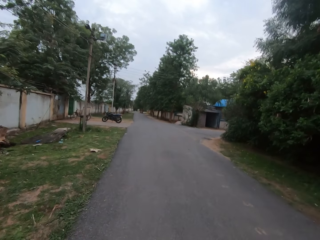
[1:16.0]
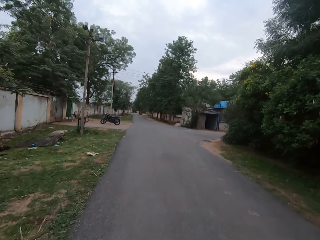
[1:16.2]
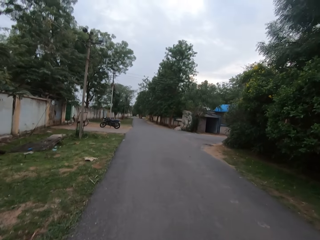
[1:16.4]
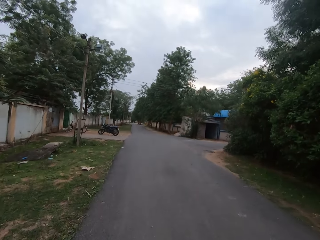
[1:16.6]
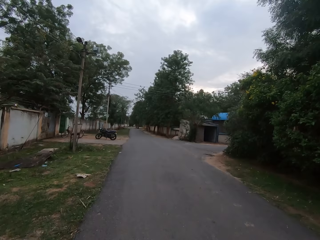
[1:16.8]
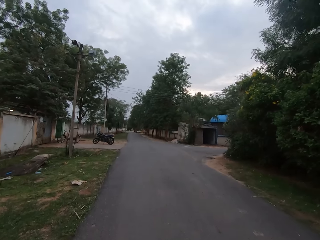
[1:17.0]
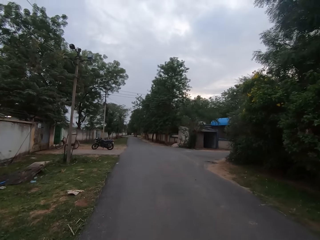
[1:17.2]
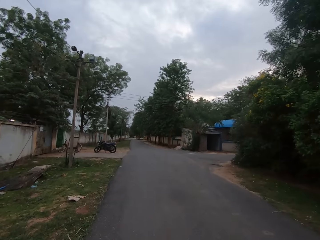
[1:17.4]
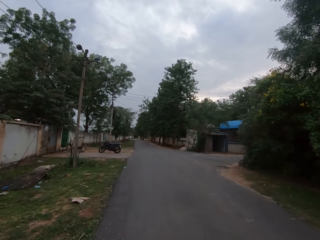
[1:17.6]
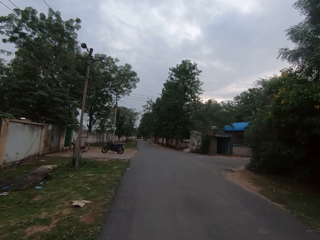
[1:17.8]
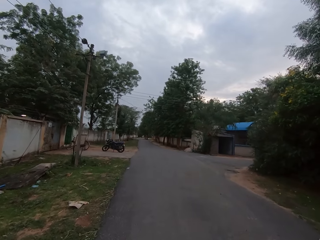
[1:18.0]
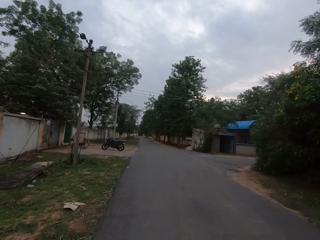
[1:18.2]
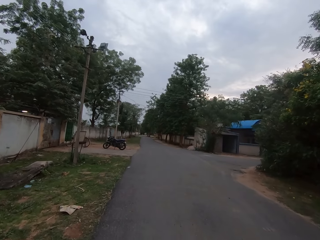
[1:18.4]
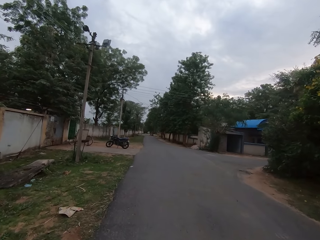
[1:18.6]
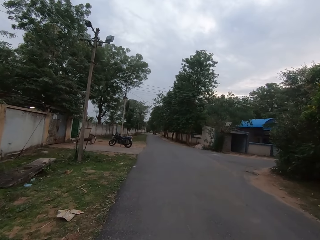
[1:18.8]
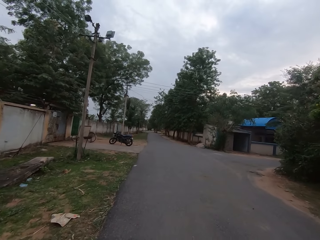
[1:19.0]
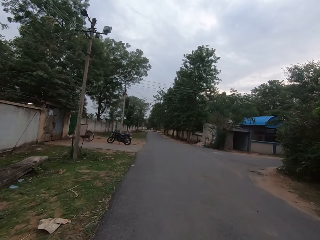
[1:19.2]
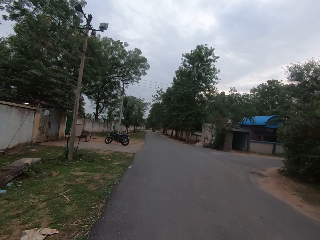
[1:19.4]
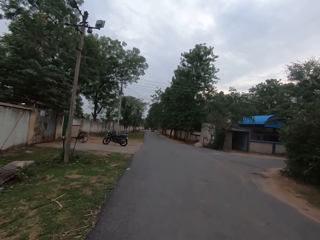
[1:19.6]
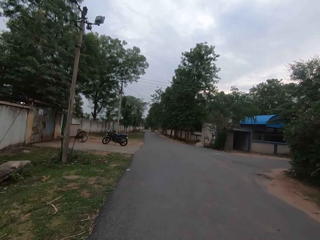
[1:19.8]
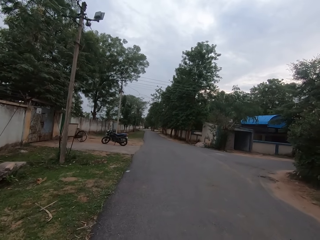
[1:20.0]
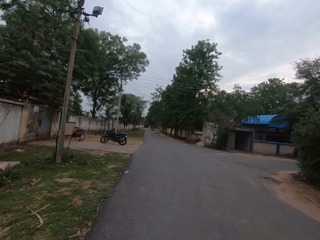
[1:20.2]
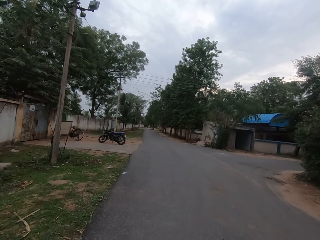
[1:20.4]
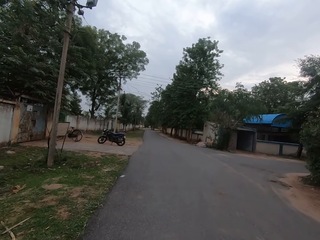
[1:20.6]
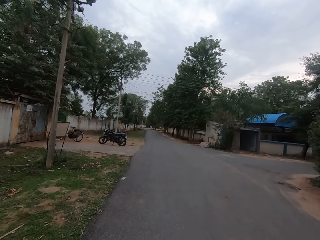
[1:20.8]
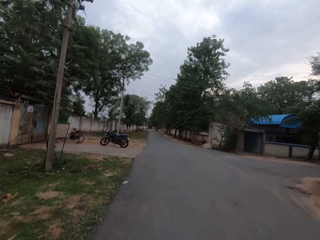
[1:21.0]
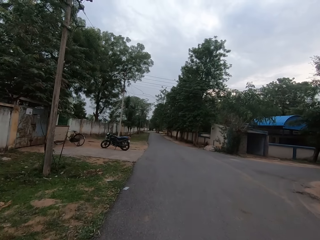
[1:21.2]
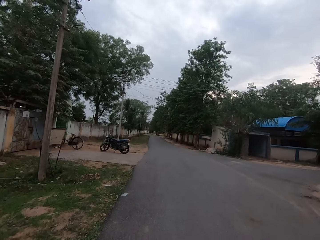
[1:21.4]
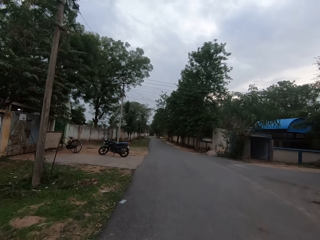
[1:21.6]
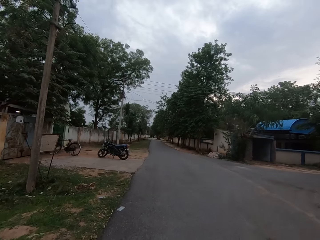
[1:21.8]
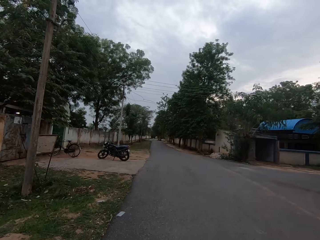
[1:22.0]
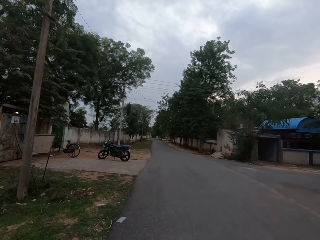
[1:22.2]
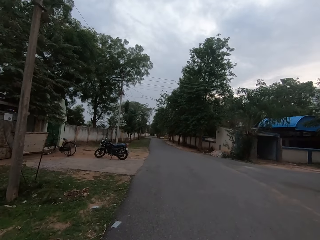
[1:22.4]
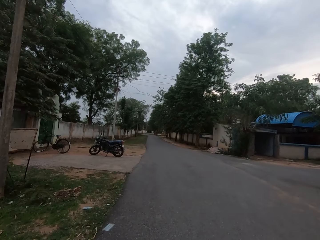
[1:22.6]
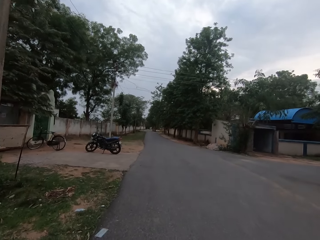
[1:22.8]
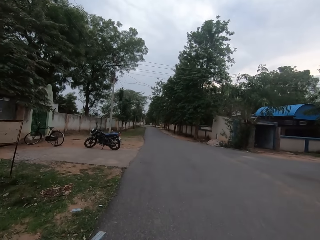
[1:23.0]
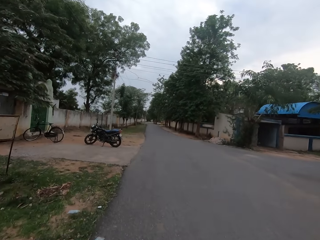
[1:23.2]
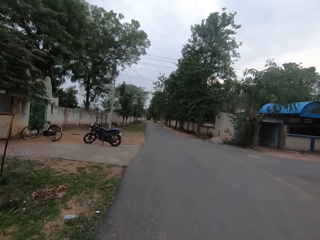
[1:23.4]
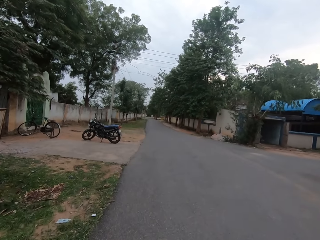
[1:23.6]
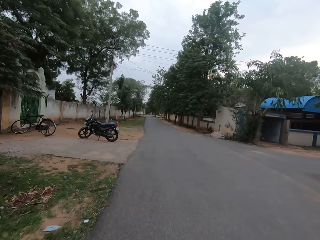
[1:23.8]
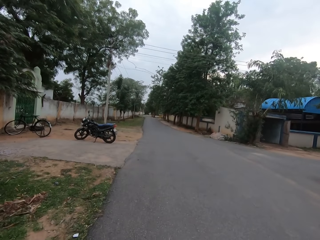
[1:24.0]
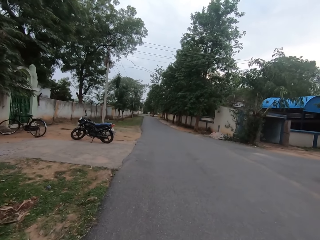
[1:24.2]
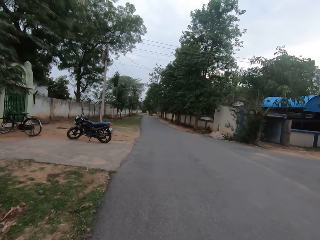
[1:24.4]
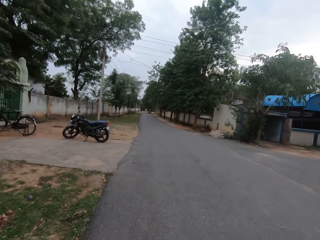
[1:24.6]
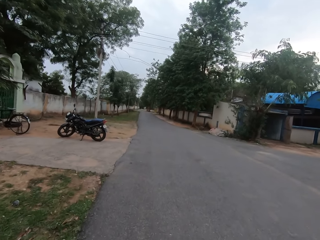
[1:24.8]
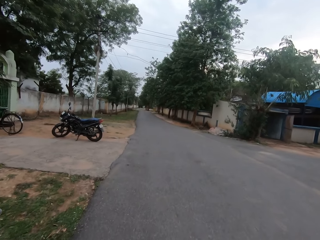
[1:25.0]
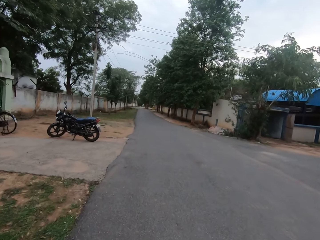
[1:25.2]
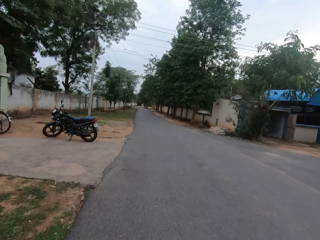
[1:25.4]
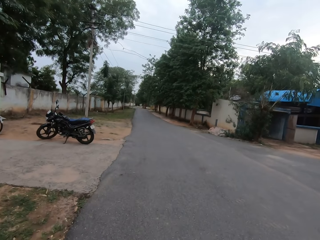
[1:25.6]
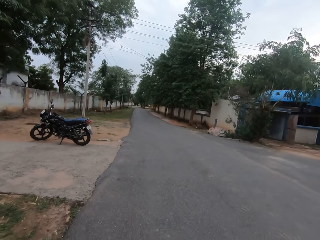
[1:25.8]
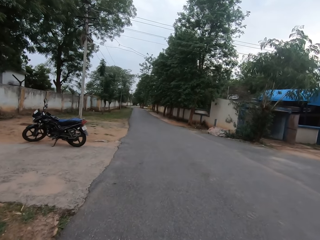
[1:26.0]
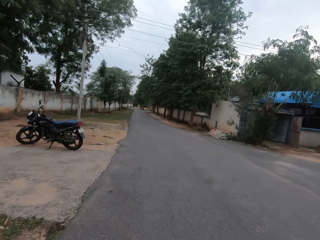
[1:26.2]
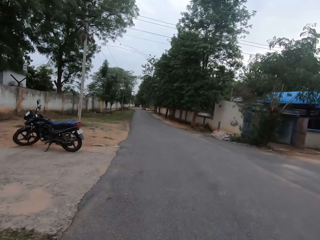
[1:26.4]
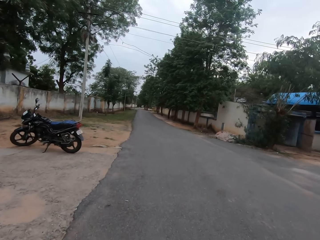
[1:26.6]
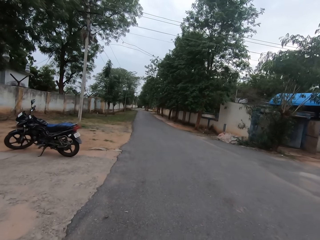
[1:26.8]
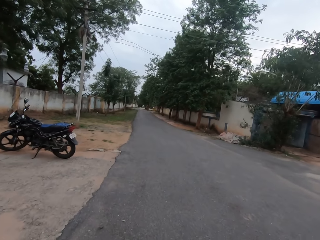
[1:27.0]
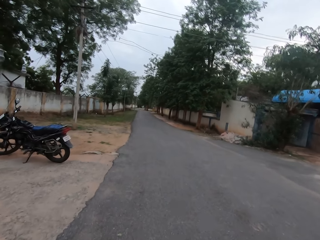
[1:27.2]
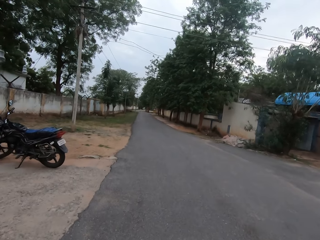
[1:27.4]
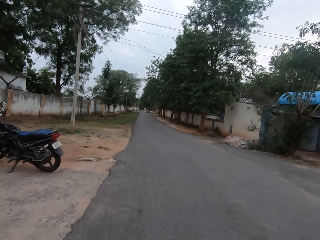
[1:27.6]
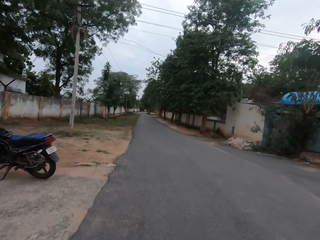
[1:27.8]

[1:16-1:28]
The camera wearer walks along the road with the woman. They converse with the woman.

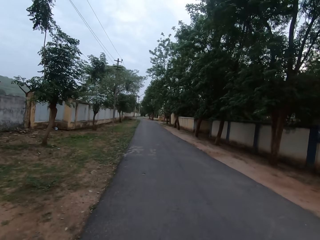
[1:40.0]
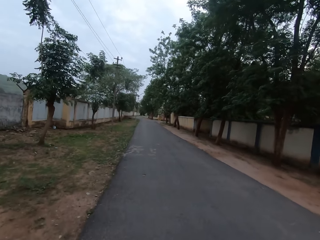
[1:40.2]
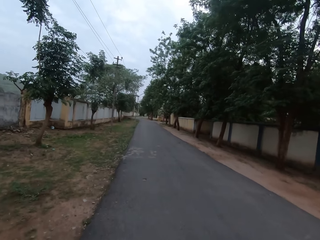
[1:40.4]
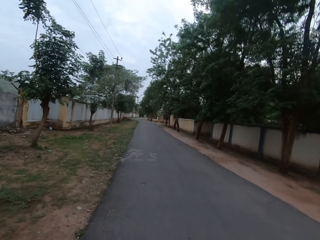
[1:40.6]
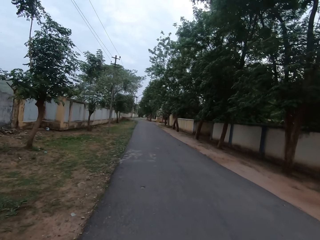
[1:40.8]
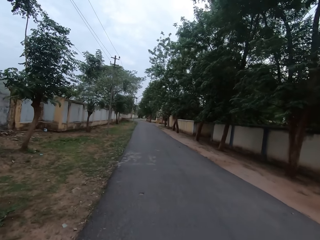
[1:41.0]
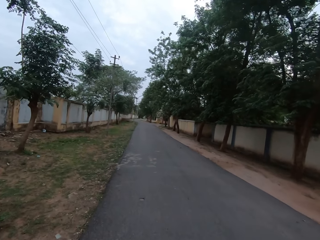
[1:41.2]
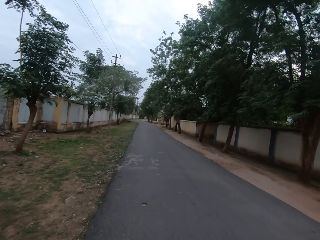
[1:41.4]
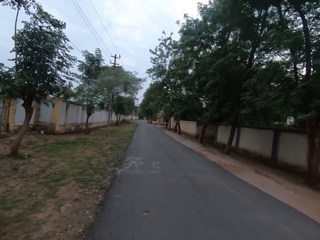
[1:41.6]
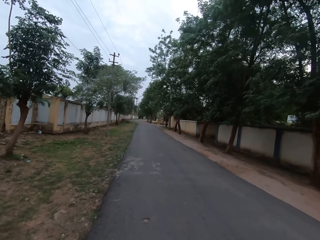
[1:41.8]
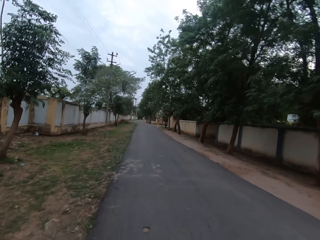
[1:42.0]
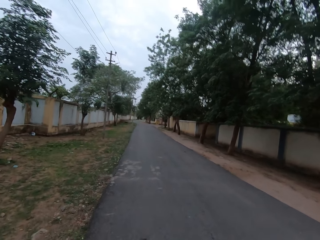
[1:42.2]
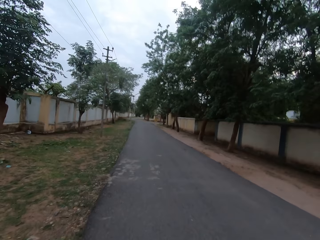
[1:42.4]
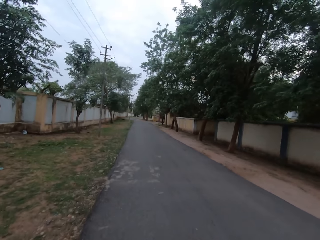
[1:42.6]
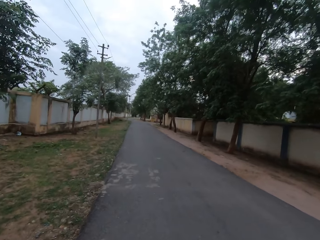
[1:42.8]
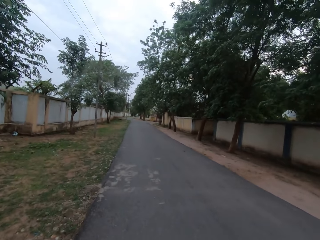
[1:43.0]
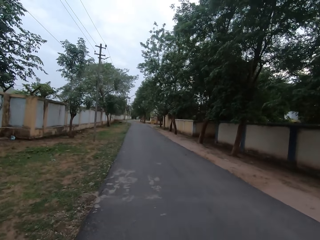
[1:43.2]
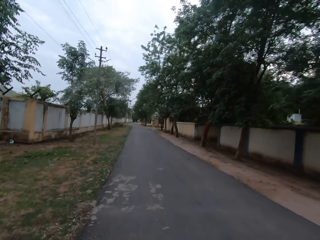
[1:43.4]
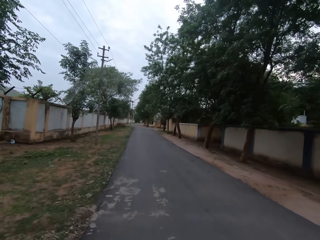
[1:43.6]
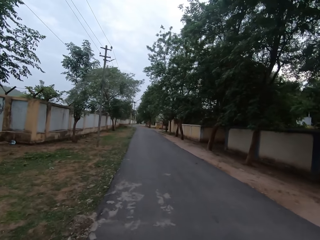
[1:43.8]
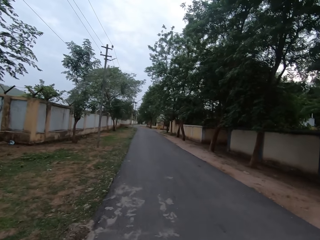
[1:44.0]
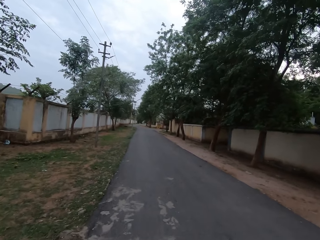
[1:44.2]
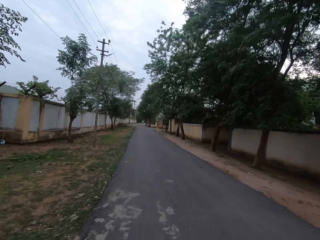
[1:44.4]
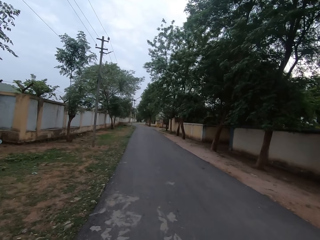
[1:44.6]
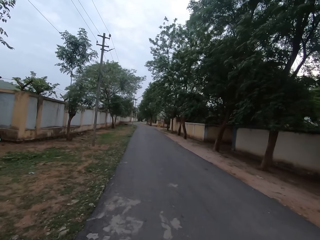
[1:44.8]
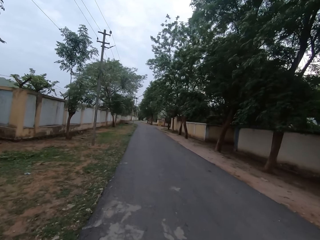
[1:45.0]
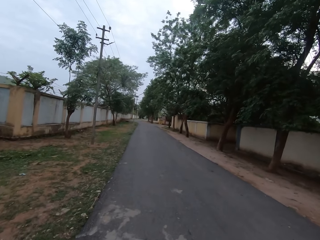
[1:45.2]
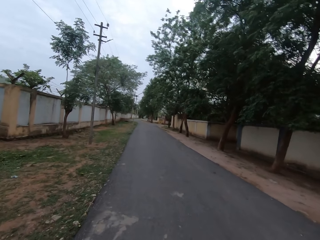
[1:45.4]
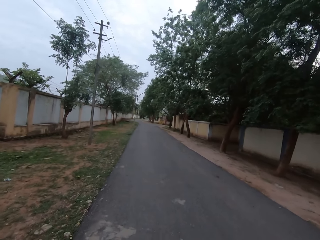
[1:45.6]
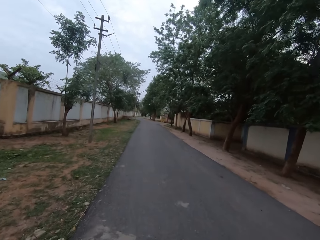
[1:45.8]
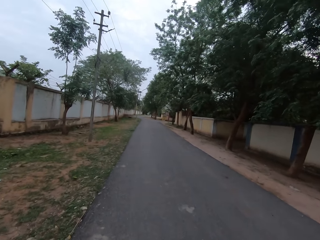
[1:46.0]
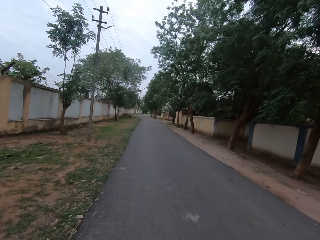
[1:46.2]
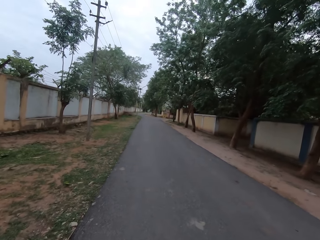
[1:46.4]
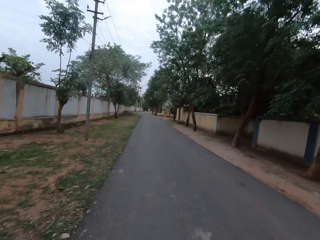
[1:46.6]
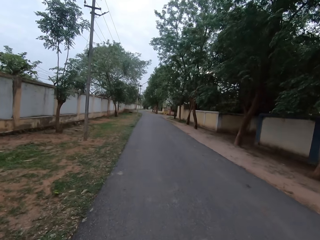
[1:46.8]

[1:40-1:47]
The camera wearer walks along the road with the woman.

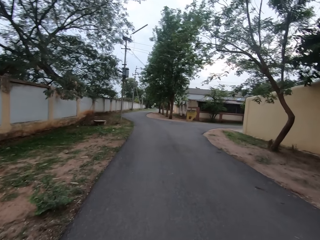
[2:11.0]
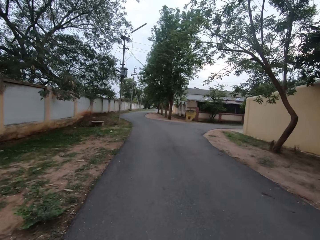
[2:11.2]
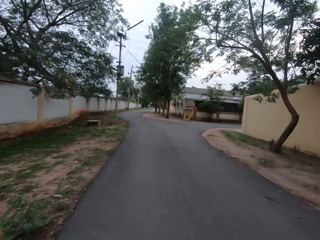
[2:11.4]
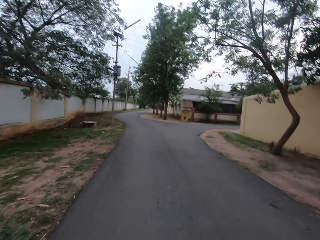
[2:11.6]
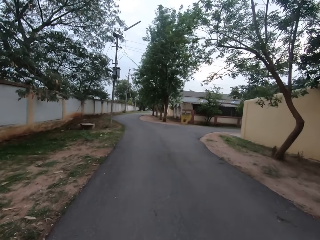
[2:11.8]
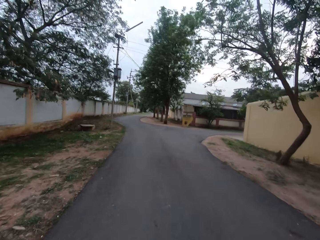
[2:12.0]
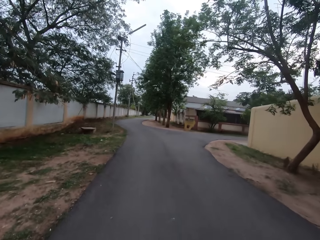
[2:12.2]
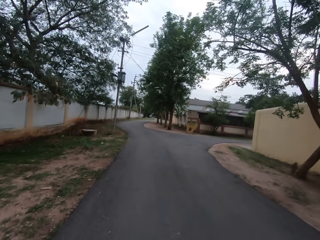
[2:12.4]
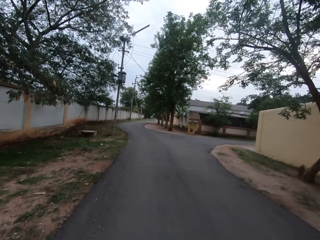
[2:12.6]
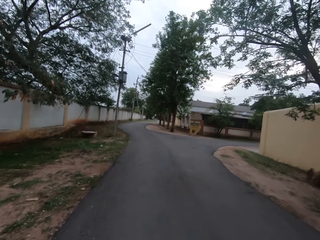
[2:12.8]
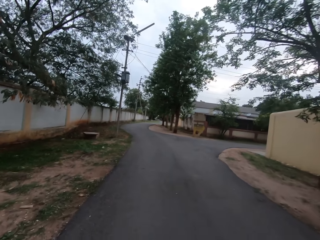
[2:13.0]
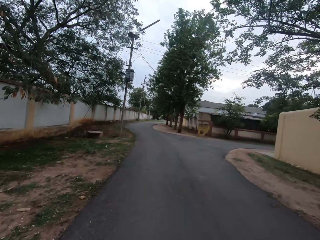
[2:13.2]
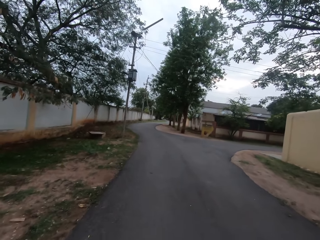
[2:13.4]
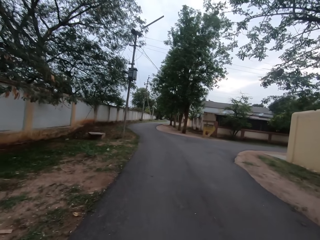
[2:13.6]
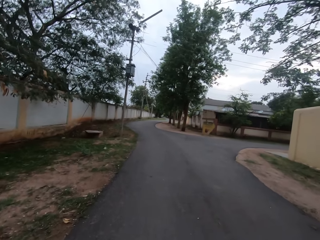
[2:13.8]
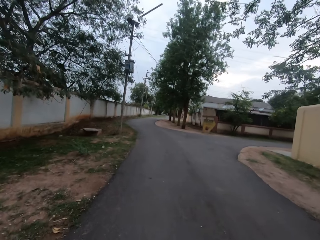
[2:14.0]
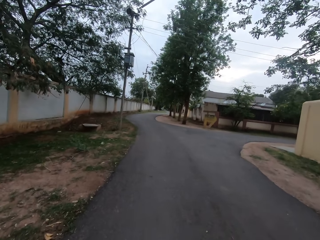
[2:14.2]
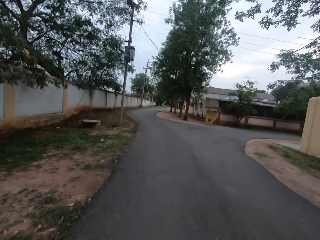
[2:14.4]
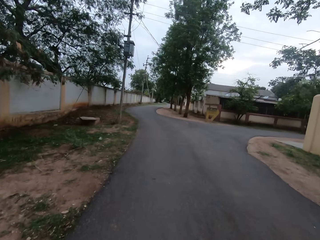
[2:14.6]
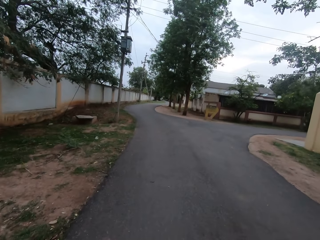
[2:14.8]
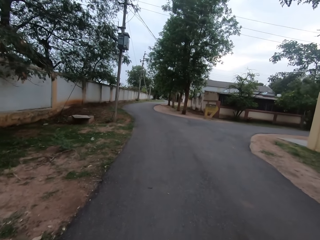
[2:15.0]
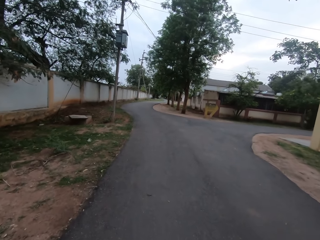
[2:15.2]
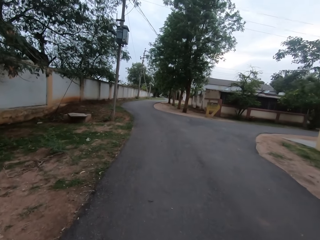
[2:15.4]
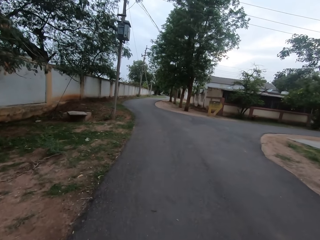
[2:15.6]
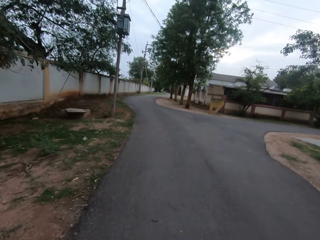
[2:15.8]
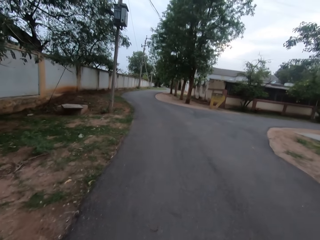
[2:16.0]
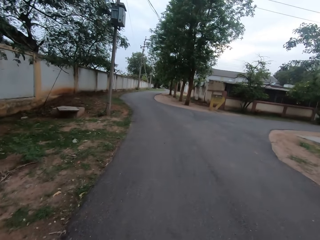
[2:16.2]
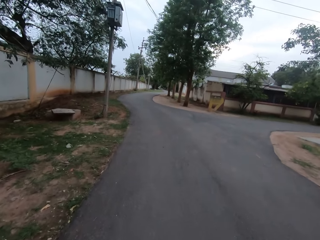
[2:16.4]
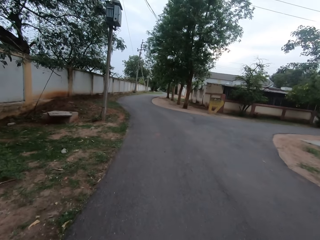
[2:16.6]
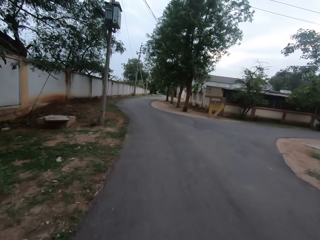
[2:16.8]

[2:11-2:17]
The camera wearer walks along the road with a woman.
